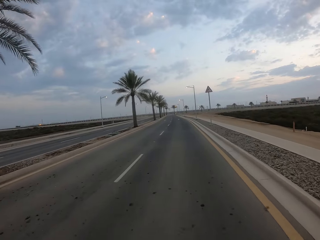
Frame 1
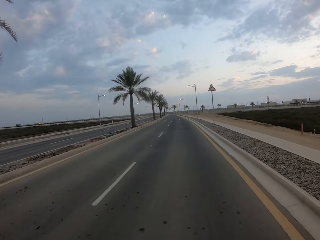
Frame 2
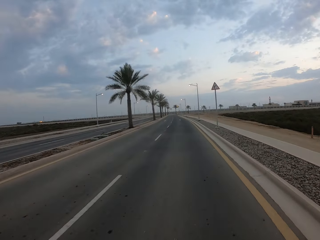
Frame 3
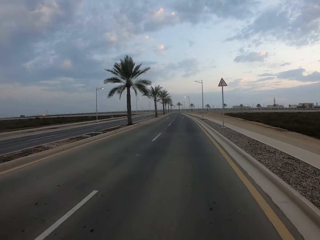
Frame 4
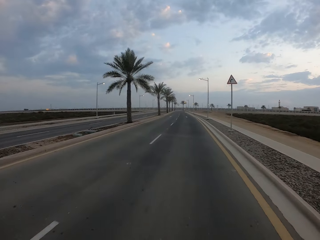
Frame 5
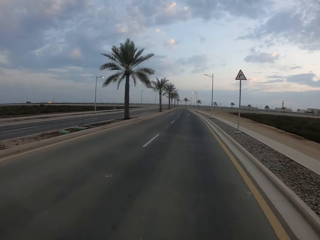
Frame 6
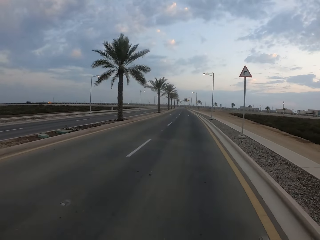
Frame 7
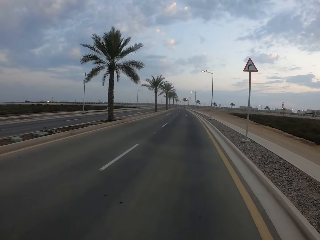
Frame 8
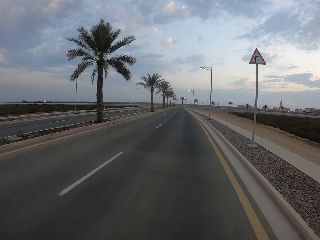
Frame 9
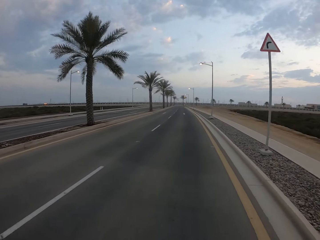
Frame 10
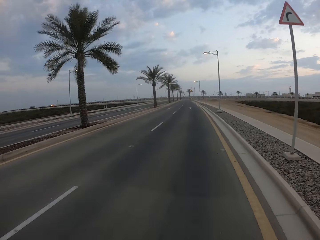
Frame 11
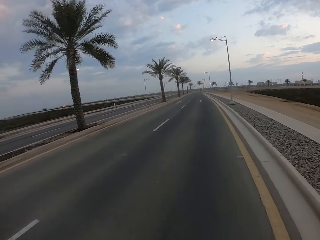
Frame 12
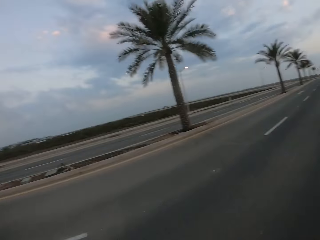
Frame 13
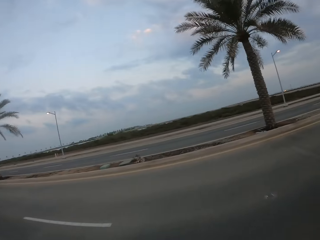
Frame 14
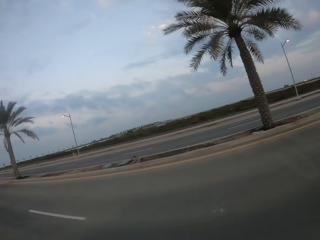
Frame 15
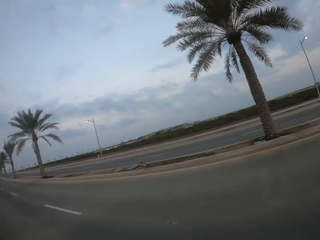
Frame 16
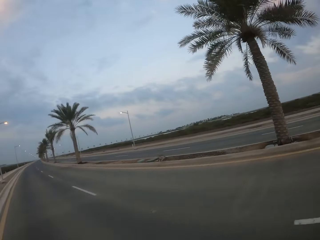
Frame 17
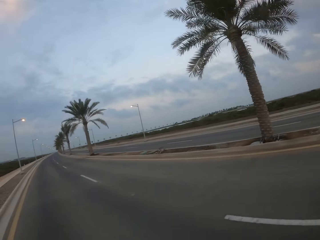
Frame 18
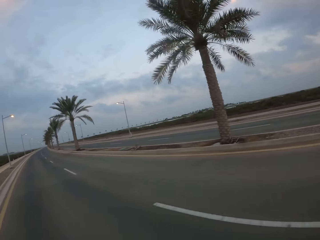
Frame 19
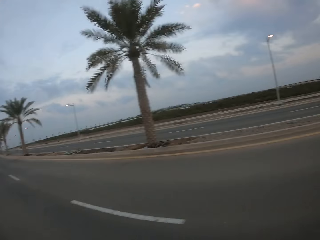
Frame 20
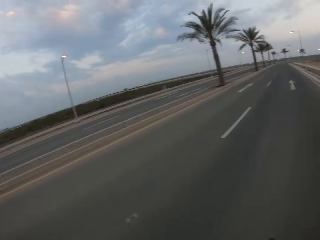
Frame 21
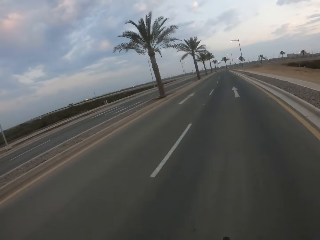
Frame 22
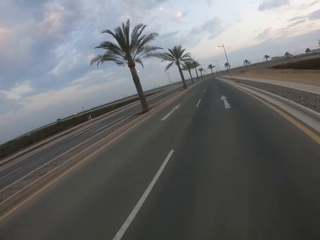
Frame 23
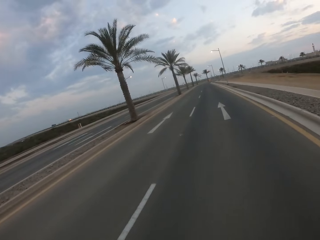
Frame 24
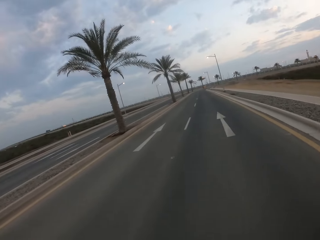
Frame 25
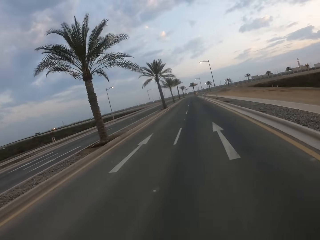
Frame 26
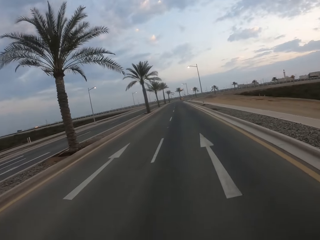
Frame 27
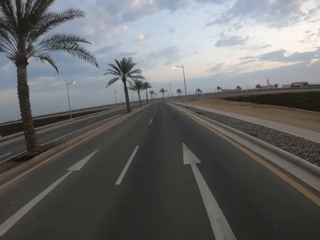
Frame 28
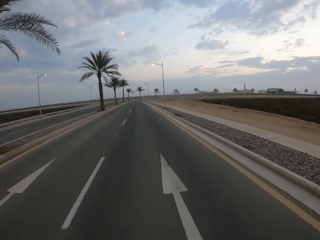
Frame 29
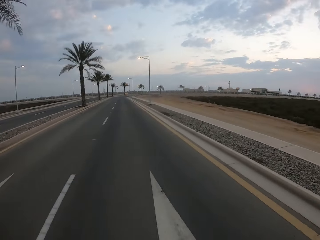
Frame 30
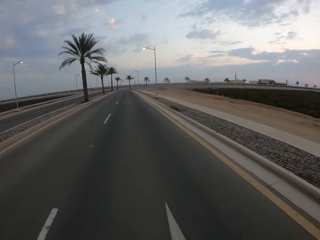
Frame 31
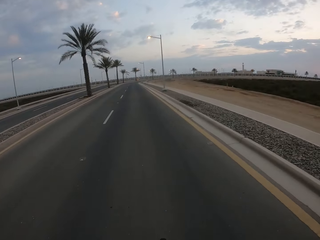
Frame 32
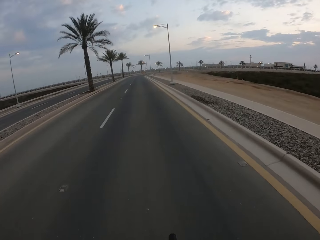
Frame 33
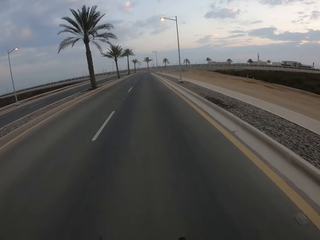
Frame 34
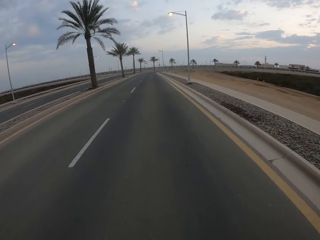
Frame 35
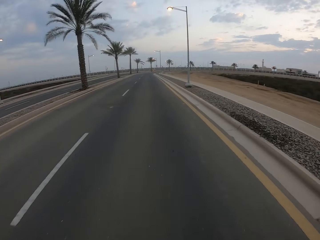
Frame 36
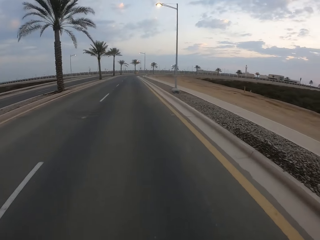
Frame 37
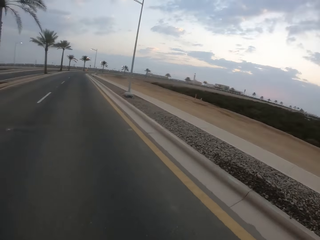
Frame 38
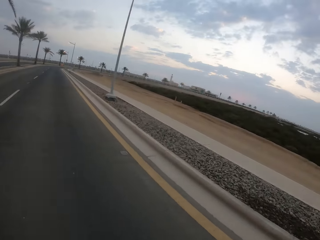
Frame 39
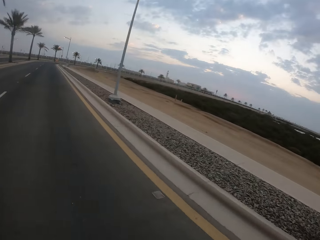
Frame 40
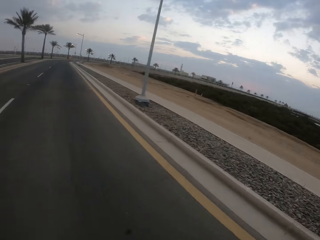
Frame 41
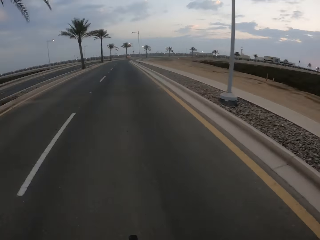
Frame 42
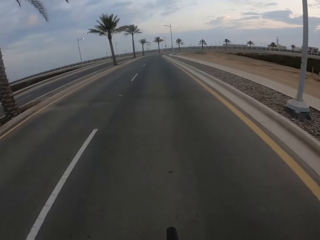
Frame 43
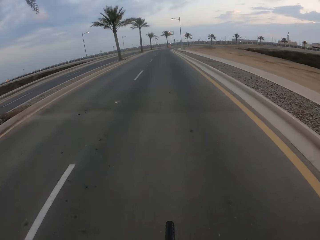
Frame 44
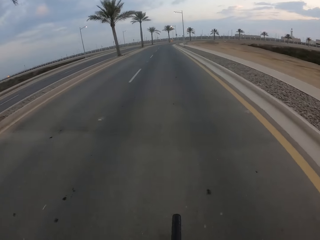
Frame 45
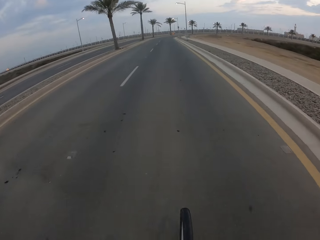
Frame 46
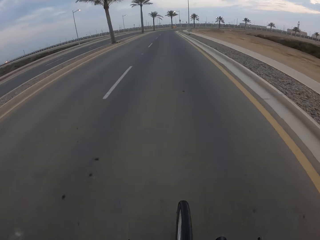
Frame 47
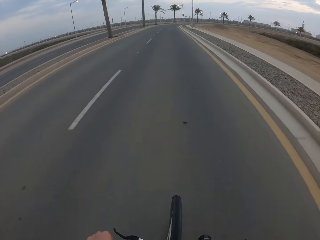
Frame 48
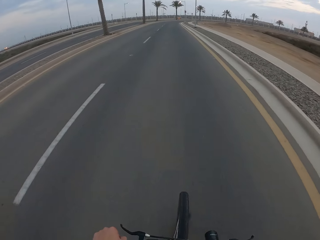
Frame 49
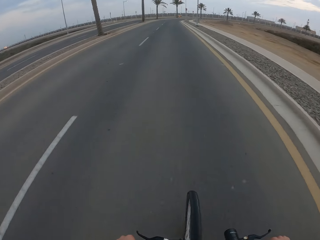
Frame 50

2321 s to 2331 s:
The camera wearer looks back. They cycle on the road.

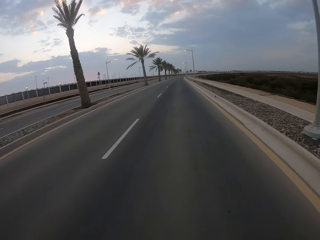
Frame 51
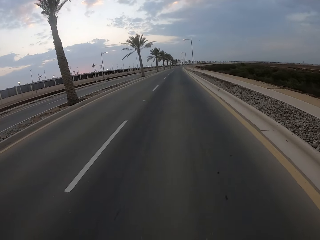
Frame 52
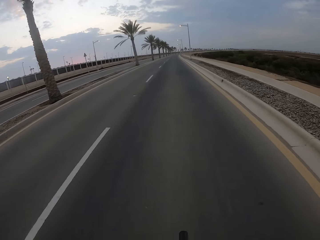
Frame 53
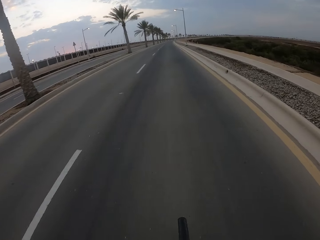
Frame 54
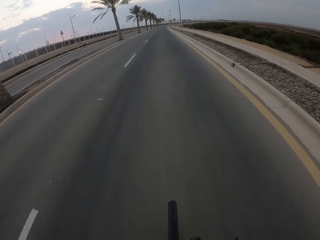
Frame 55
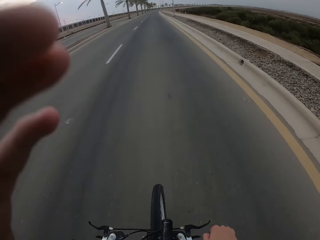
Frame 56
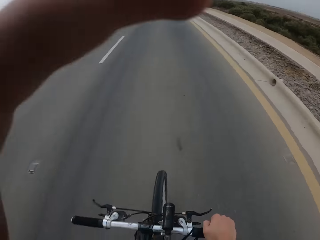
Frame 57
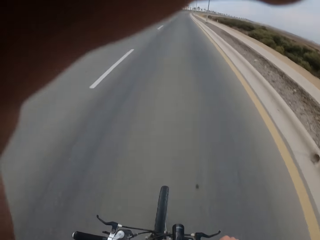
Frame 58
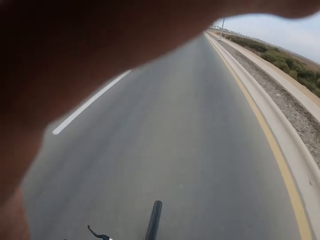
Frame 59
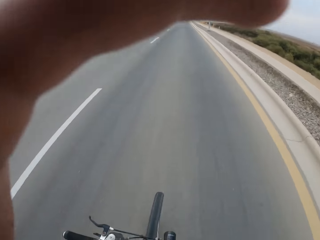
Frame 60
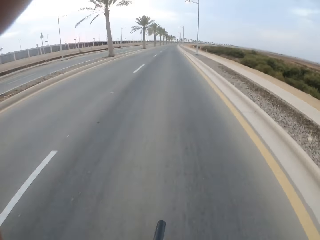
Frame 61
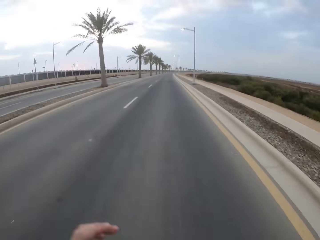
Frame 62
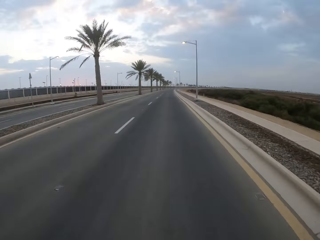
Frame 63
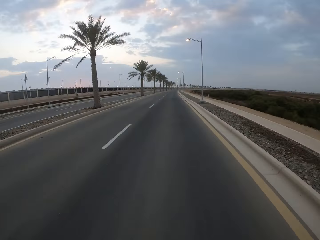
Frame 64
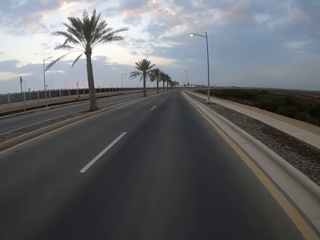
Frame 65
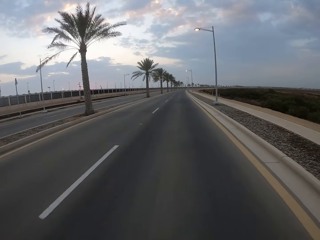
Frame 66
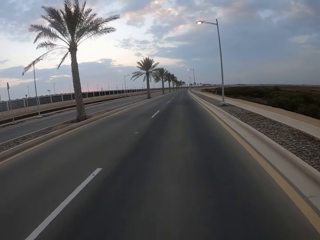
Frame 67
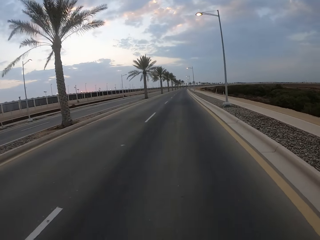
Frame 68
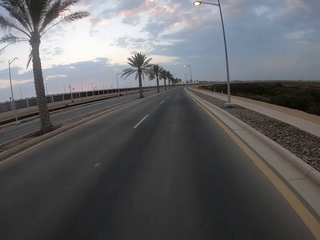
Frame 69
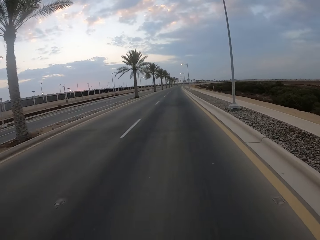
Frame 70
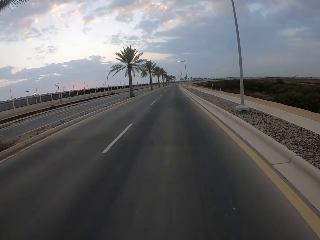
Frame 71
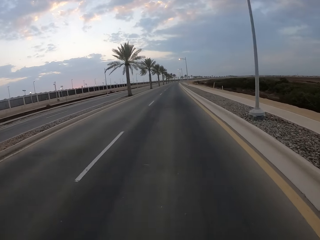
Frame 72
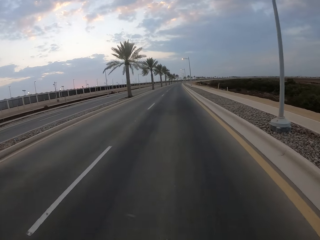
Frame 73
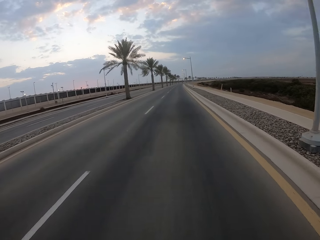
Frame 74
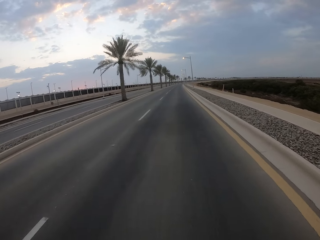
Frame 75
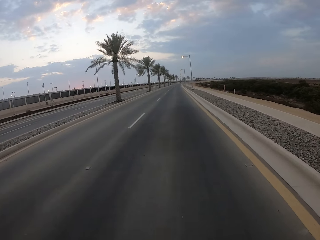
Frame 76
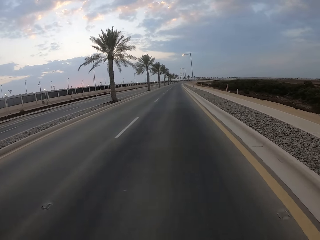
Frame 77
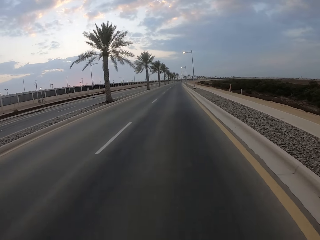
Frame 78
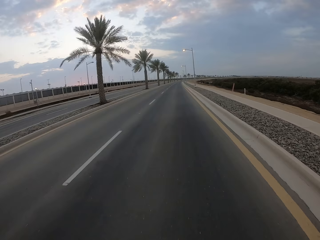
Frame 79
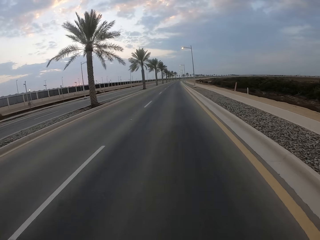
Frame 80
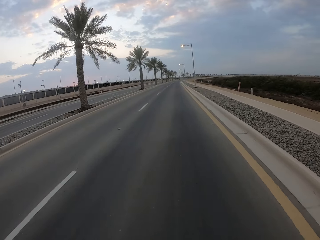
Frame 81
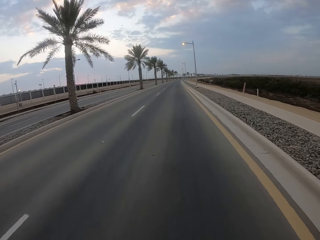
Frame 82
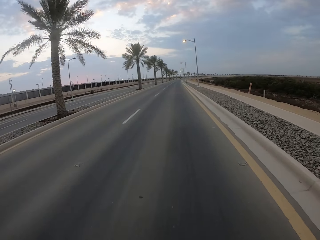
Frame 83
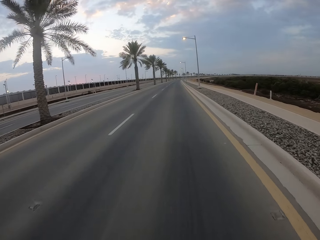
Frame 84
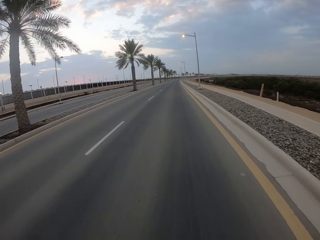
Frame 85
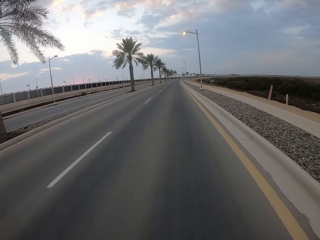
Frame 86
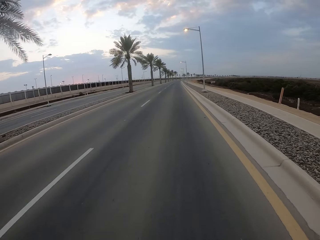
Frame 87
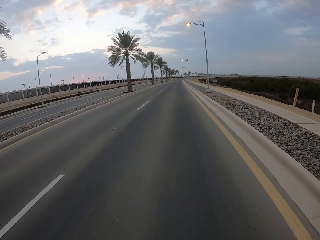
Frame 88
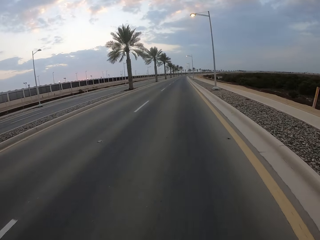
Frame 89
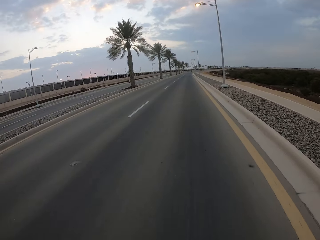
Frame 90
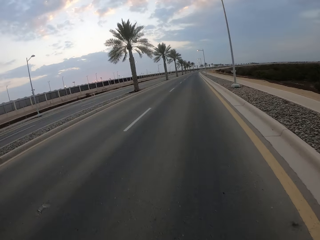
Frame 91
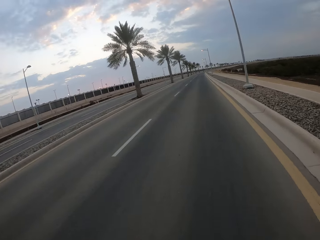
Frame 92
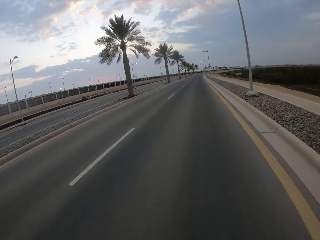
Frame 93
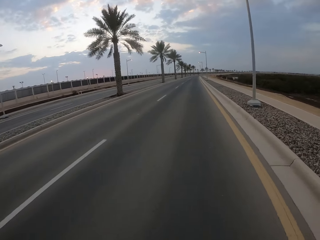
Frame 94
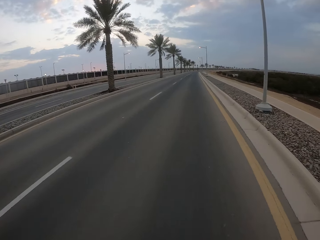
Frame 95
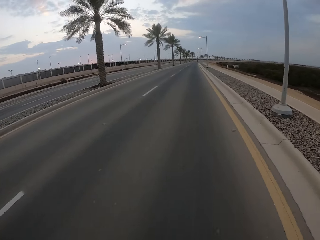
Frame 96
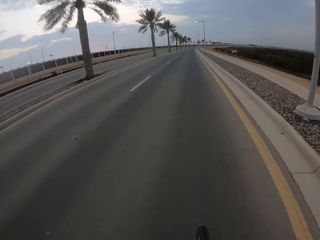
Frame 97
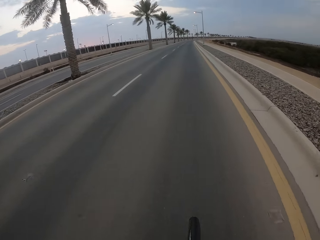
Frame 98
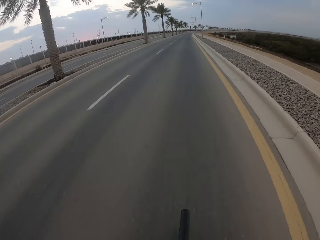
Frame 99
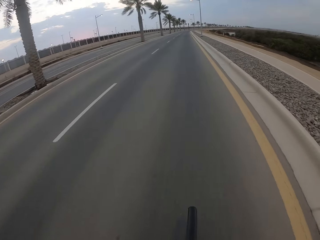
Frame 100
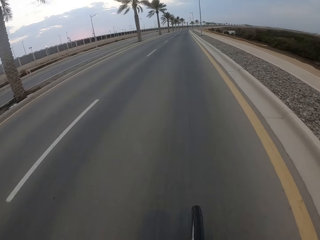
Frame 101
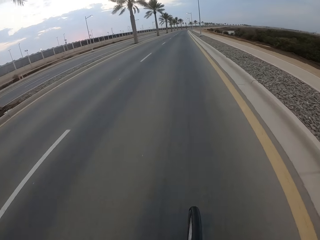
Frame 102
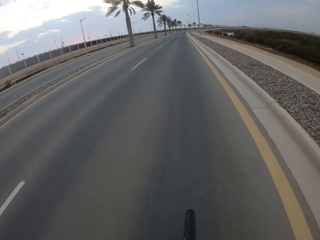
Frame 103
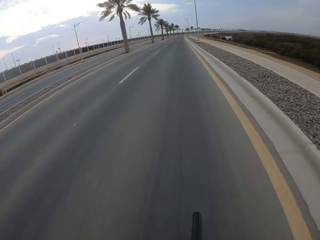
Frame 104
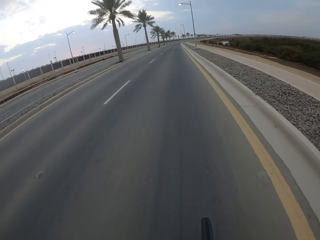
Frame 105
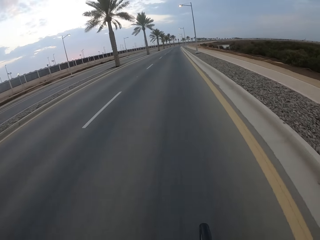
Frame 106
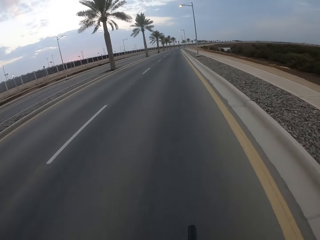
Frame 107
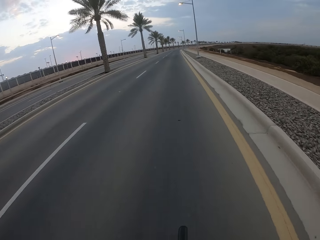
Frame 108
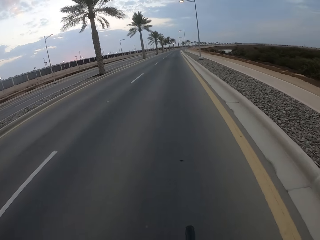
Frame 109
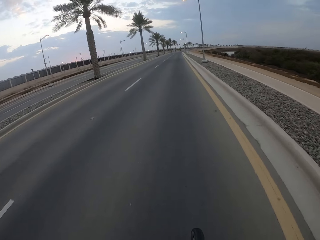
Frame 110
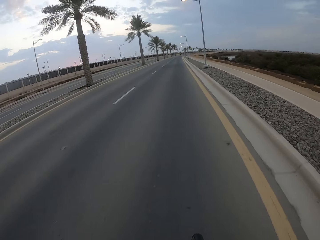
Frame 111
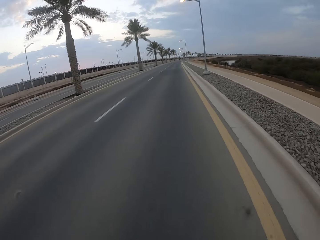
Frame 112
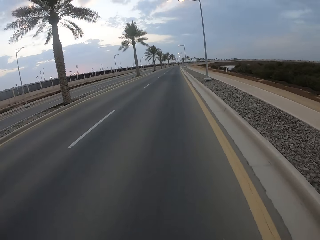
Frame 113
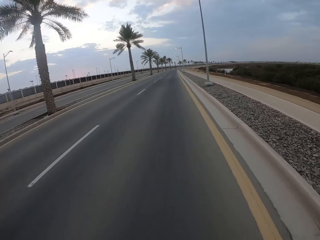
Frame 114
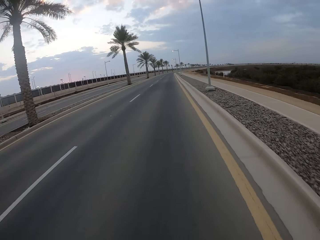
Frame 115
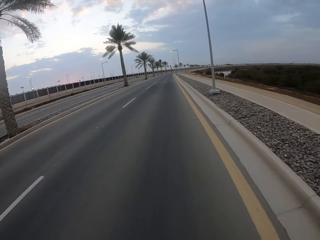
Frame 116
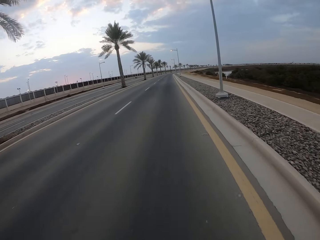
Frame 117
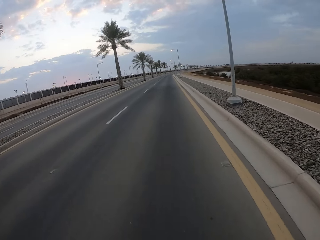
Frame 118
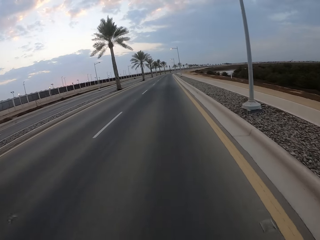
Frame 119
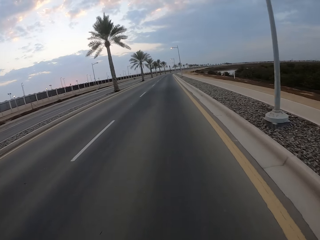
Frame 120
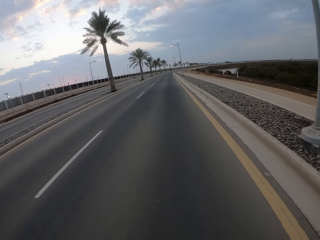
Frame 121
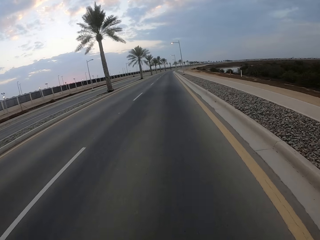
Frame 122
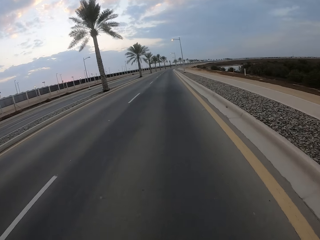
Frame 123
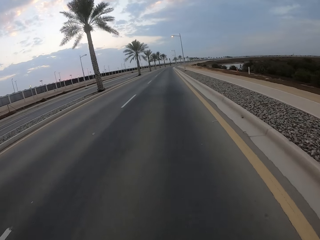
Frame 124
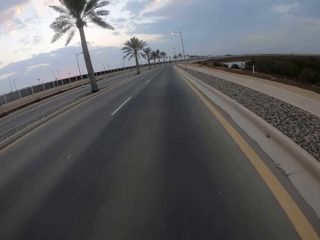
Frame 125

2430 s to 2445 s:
The camera wearer raises his hand. He touches the camera. He drops his hand. He cycles on the road.
